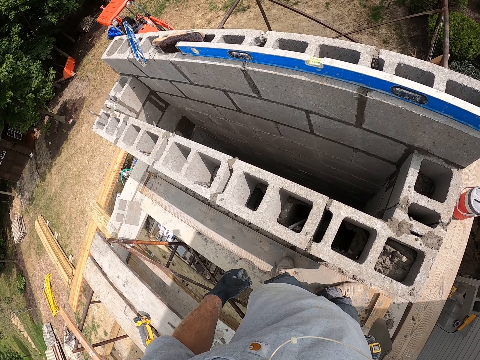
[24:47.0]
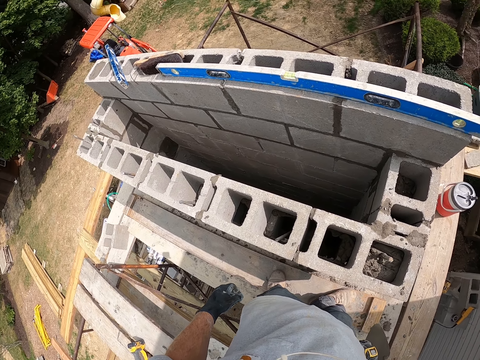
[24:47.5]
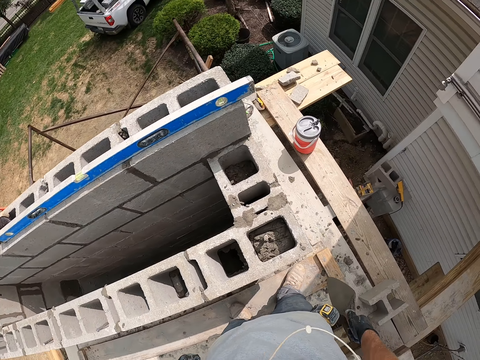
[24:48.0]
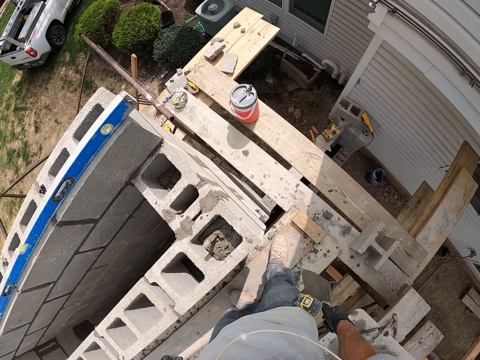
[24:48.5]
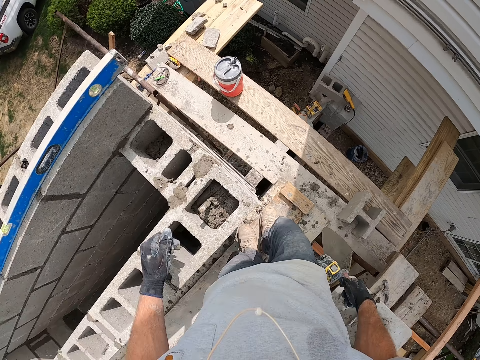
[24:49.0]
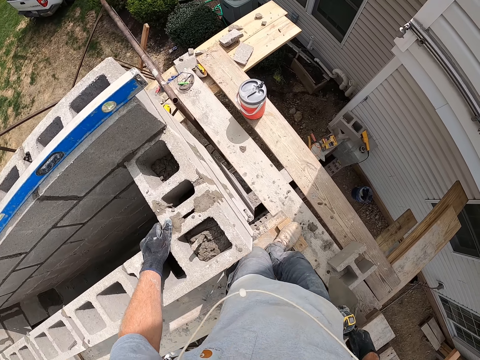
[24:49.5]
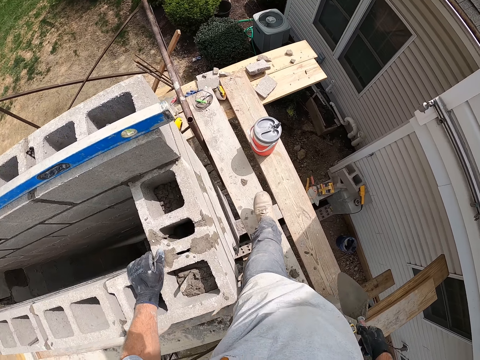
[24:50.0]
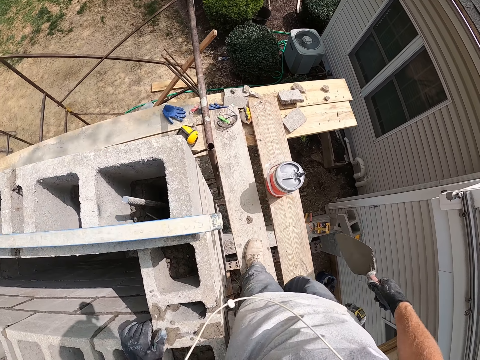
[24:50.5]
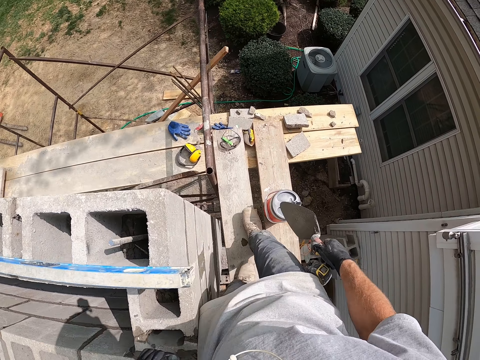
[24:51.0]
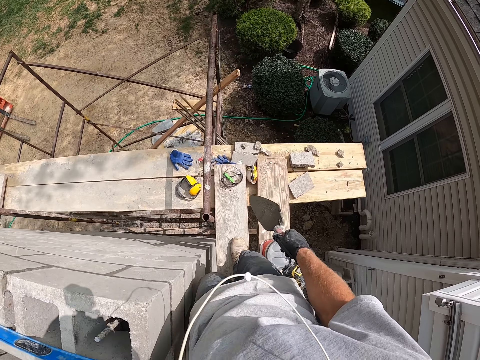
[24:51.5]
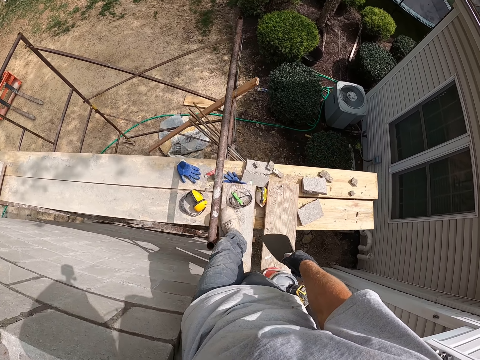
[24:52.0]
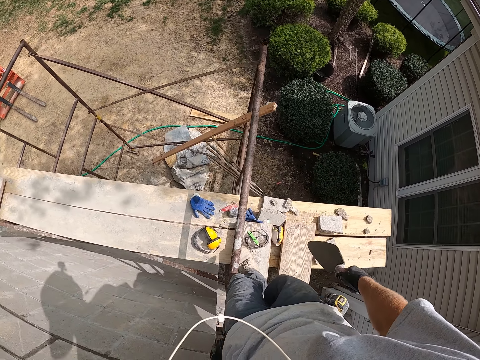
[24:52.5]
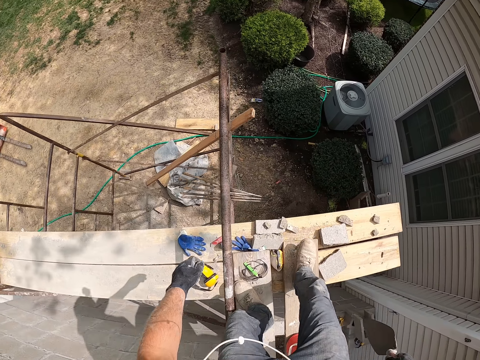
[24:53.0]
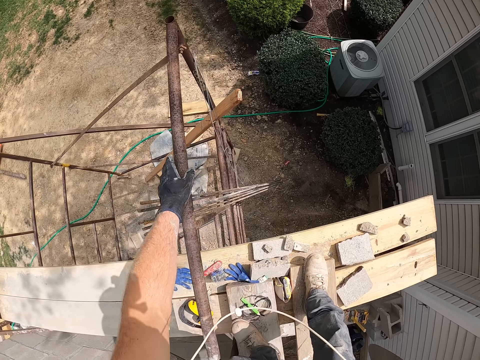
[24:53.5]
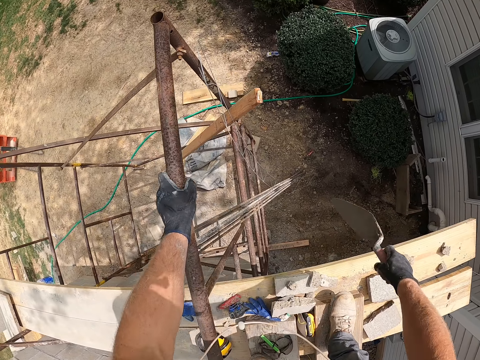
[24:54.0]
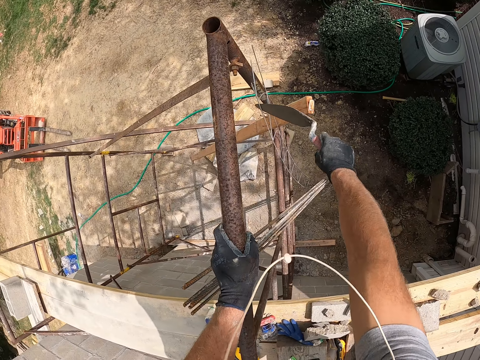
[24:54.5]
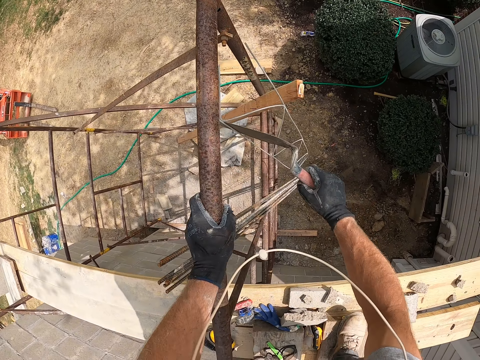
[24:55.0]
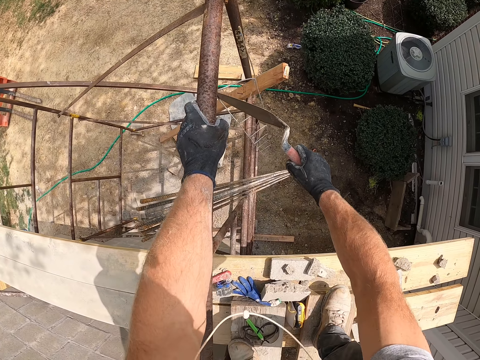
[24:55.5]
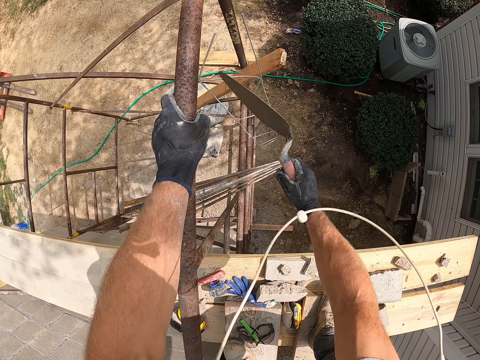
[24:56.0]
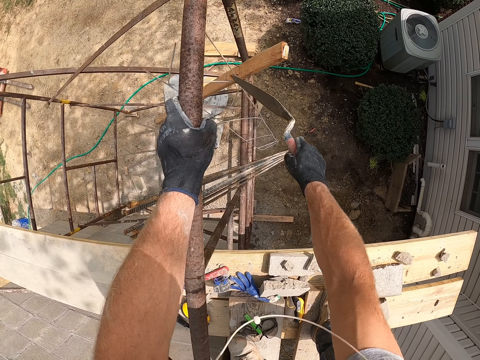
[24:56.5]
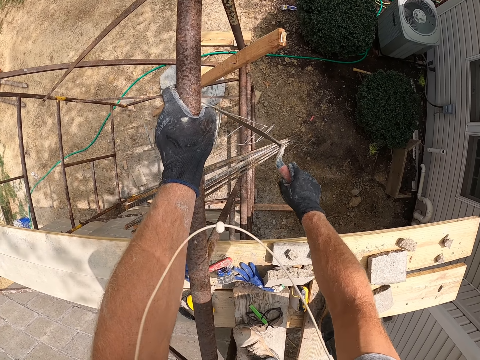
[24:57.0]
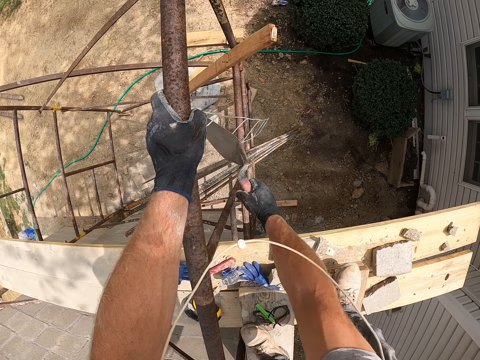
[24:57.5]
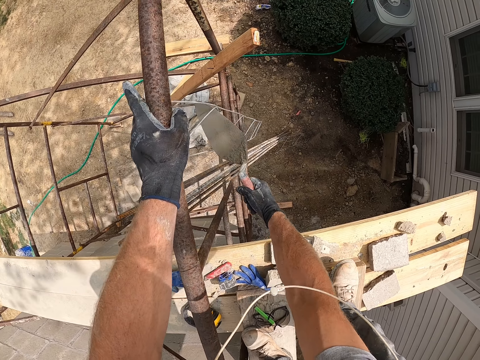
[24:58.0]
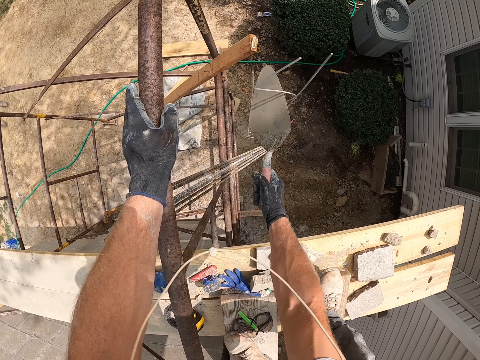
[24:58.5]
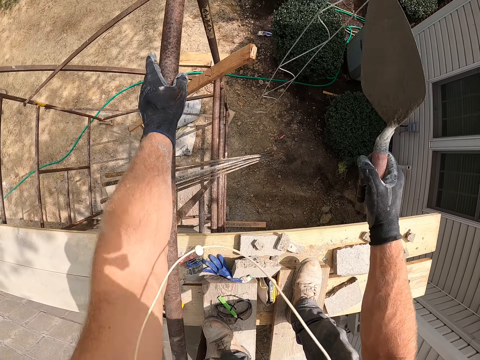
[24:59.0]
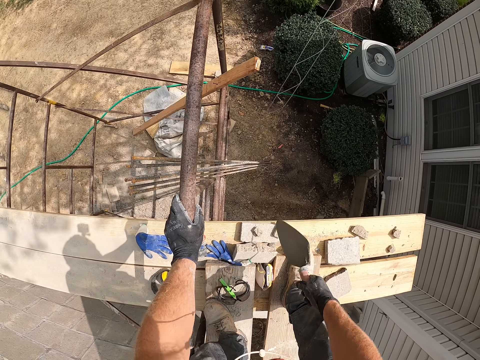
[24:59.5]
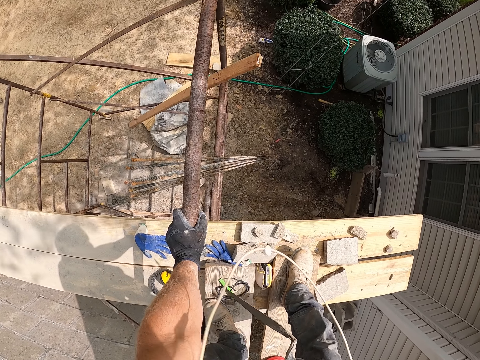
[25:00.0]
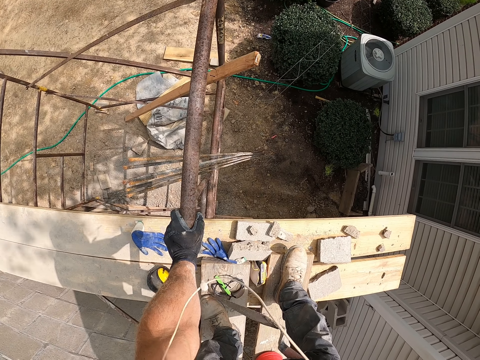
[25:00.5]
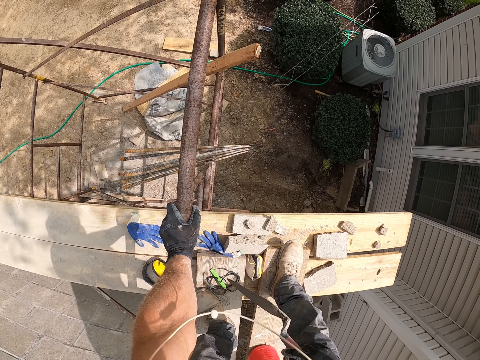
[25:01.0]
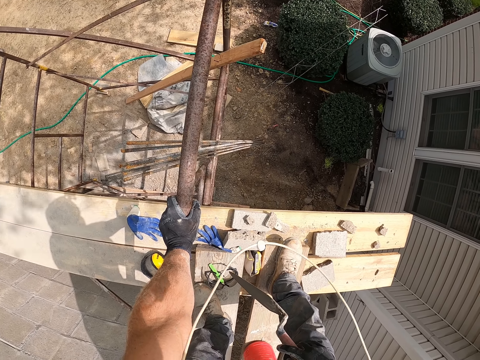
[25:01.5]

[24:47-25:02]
The camera wearer walks around on the construction site. He holds an iron pole with his left hand. He drops a metal stand. He picks up an iron frame with the trowel.

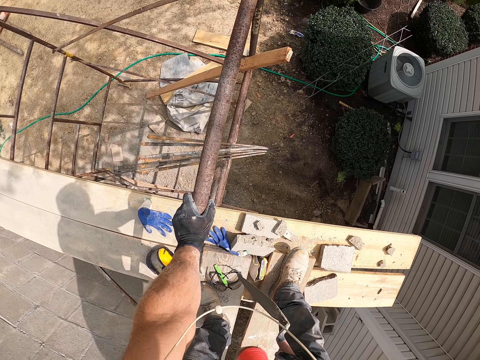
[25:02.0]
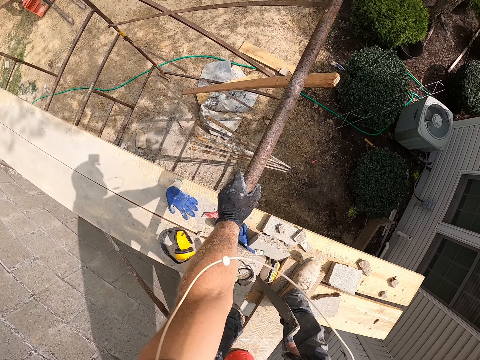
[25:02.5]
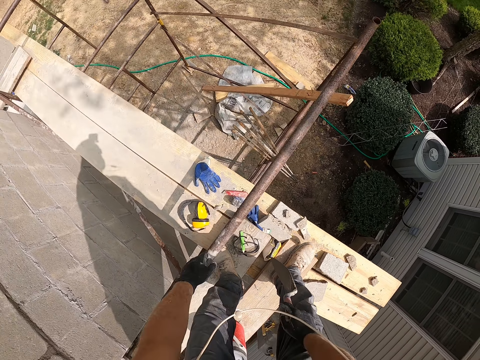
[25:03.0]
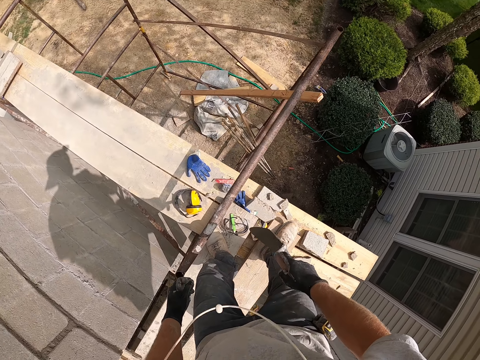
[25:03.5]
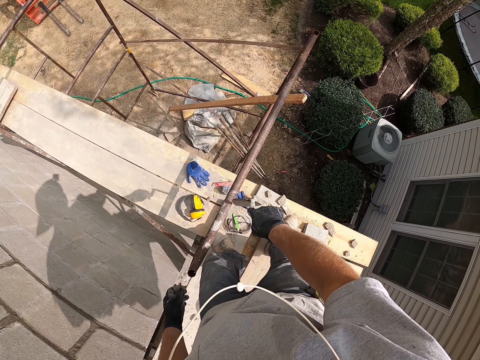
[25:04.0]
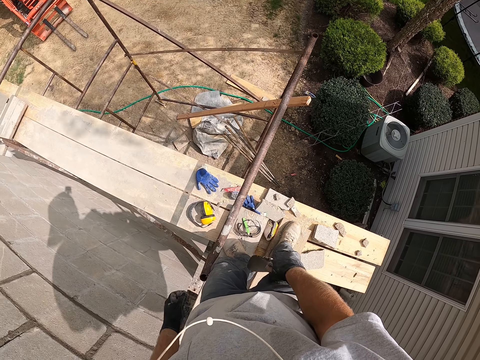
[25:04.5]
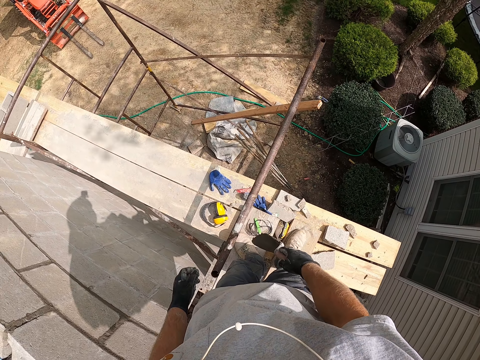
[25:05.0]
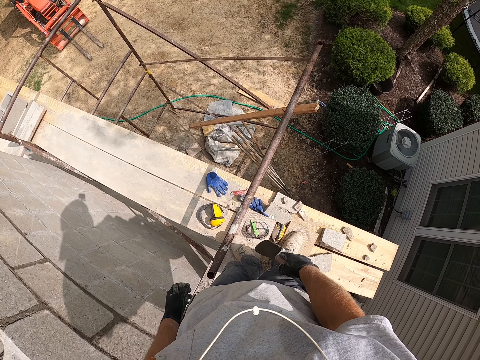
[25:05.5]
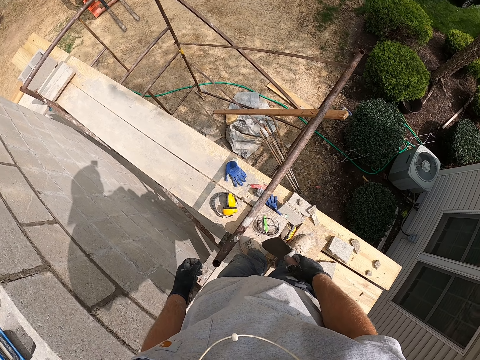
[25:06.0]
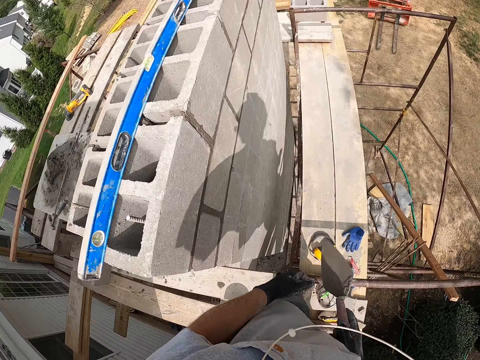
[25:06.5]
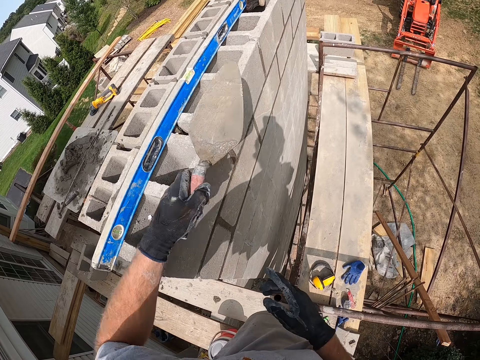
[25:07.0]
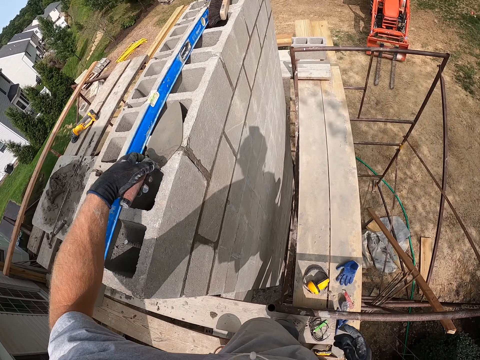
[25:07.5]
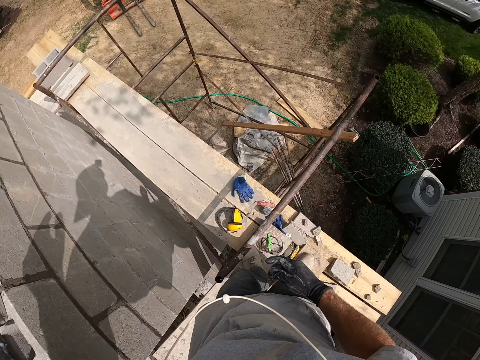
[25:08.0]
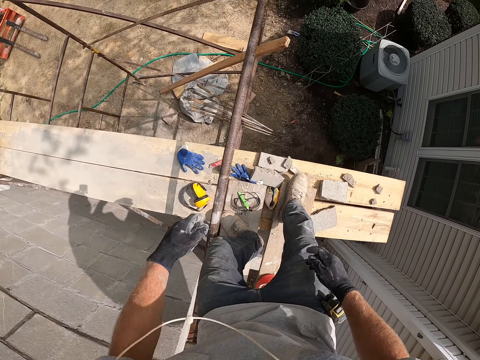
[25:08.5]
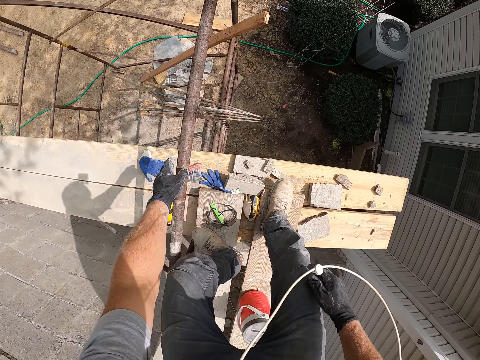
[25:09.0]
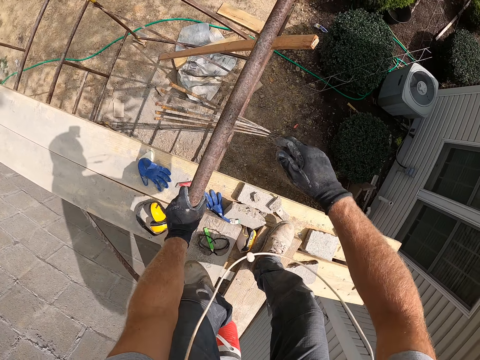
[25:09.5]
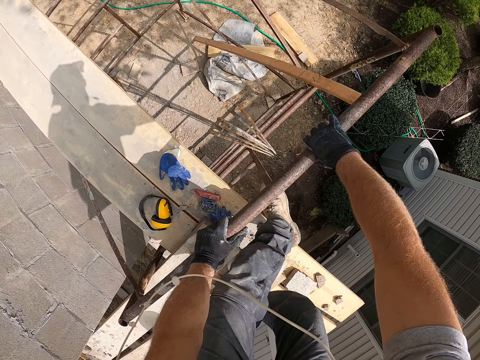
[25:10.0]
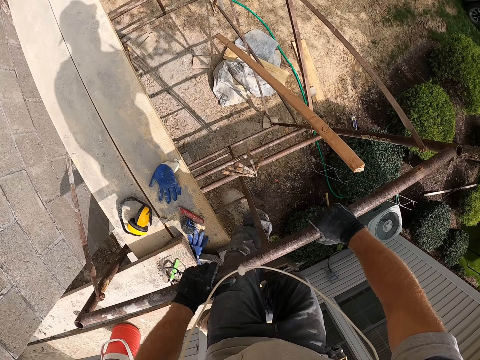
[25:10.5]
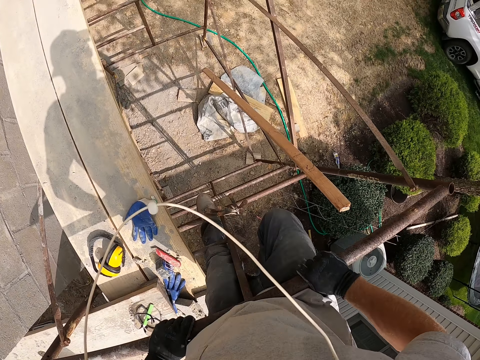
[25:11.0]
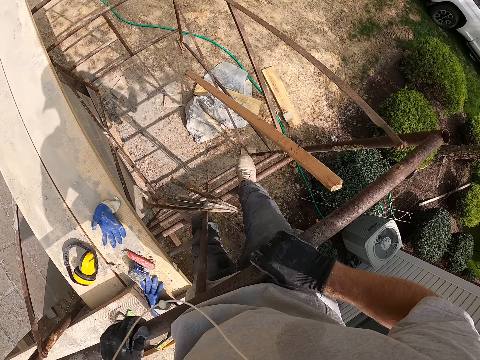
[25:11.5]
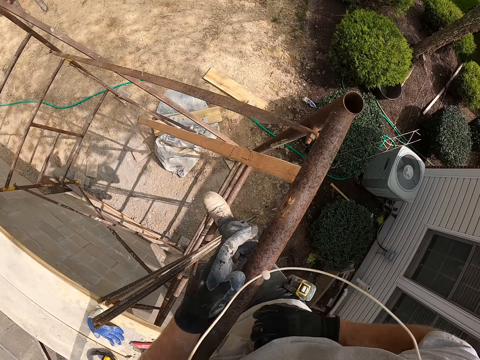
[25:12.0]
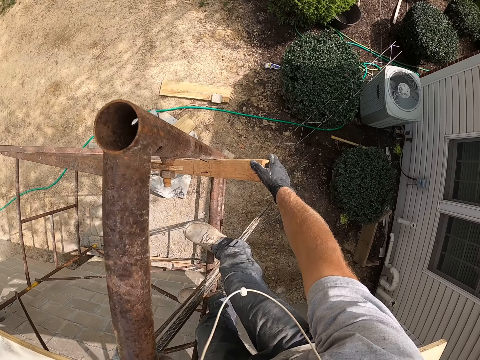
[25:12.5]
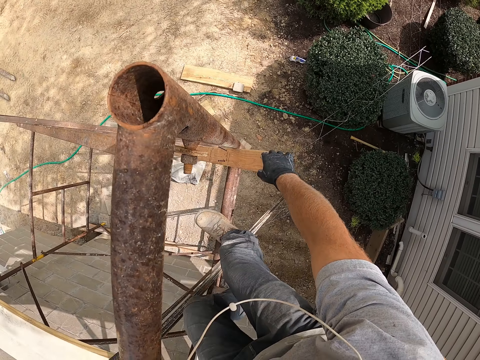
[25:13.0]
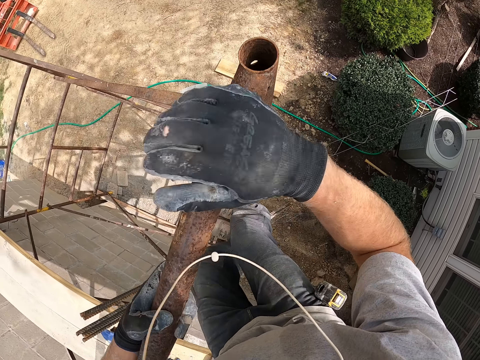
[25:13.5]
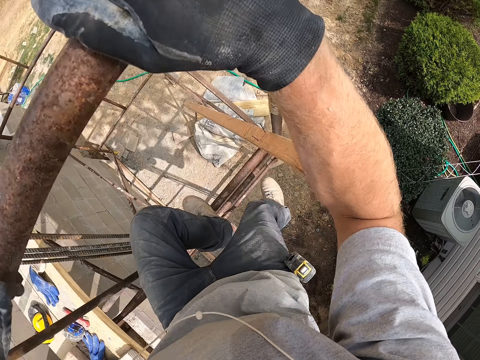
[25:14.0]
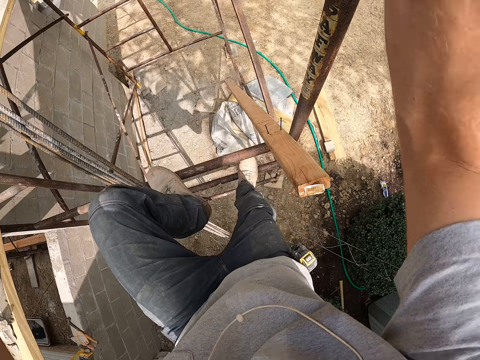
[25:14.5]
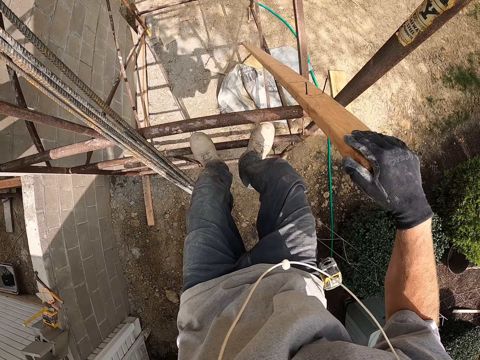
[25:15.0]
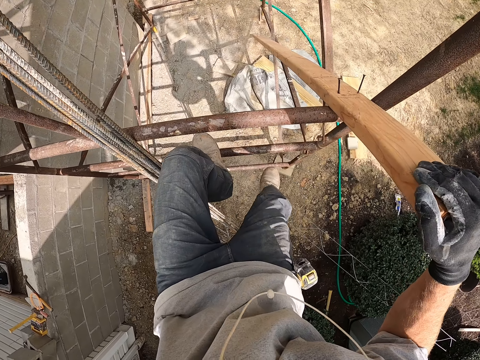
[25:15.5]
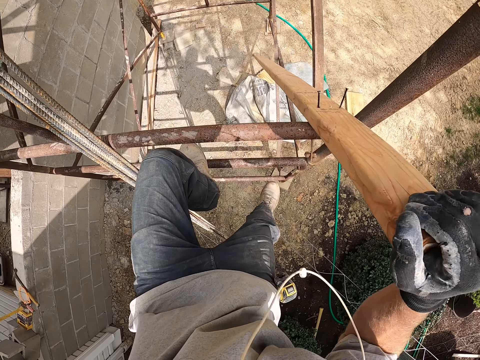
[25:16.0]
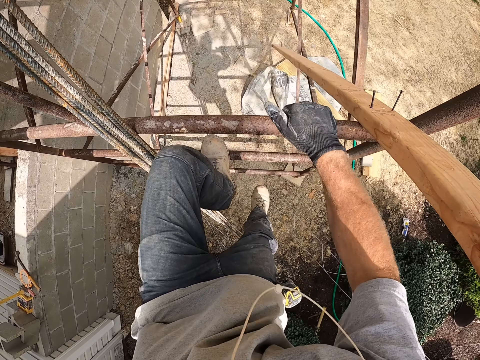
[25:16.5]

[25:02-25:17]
The camera wearer passes the trowel from his right hand to his left hand. He drops the trowel on the concrete wall. He holds the iron pole with his left hand. He climbs down on the construction site. He holds a wooden plank with his right hand.
